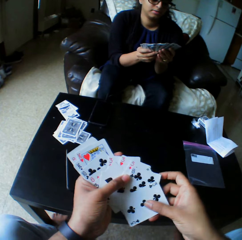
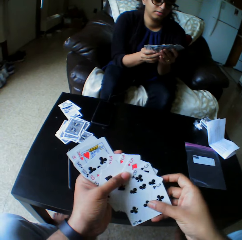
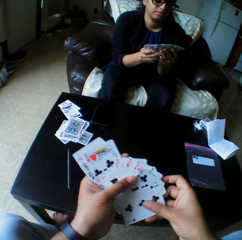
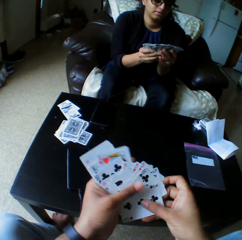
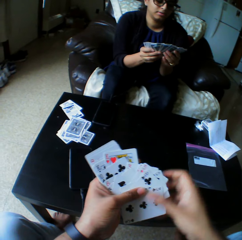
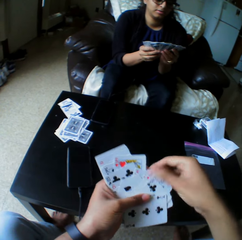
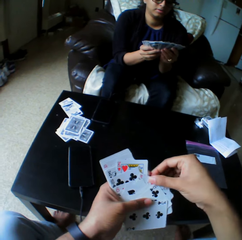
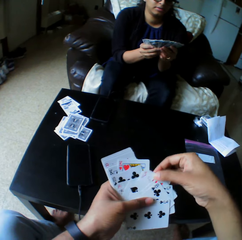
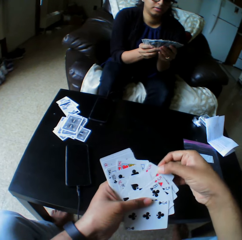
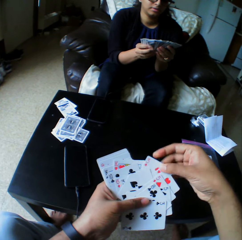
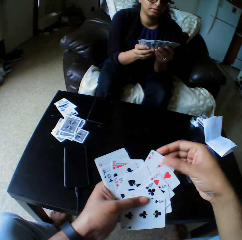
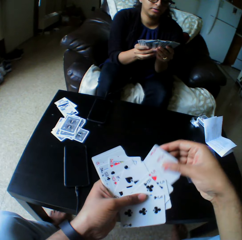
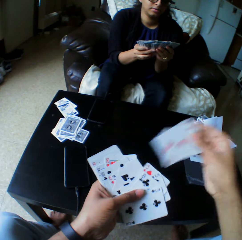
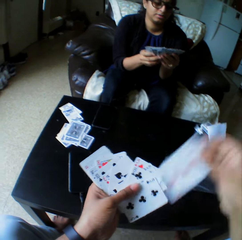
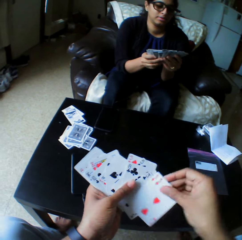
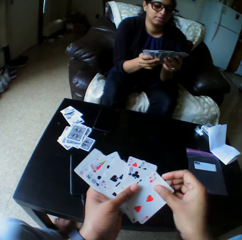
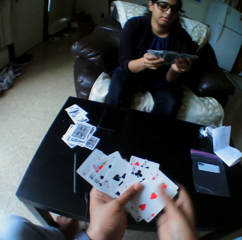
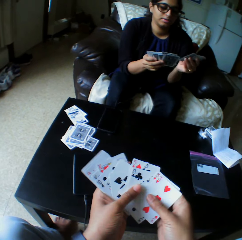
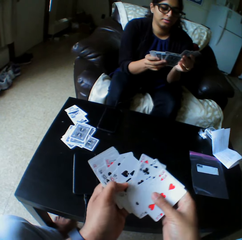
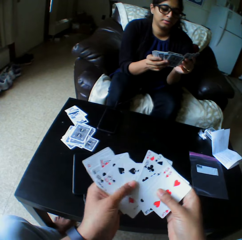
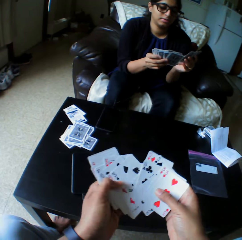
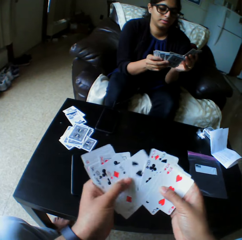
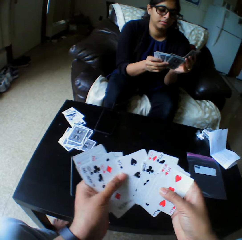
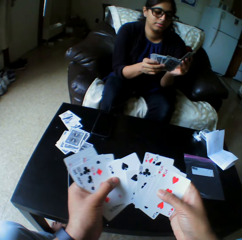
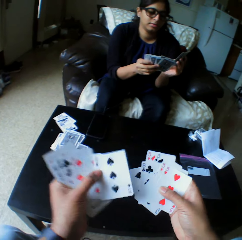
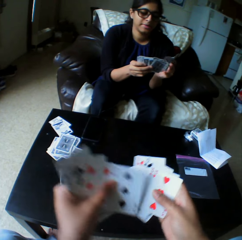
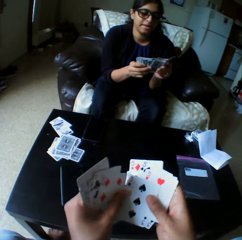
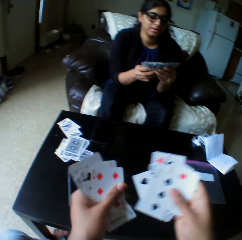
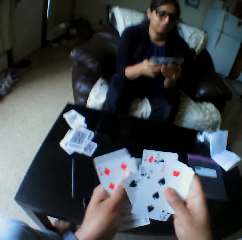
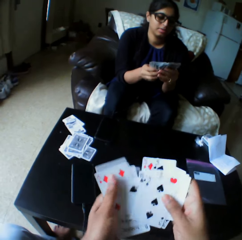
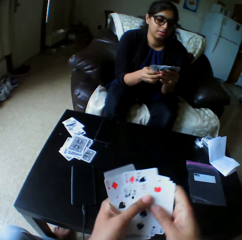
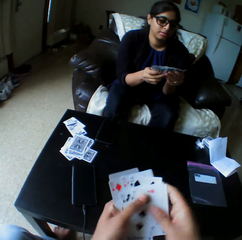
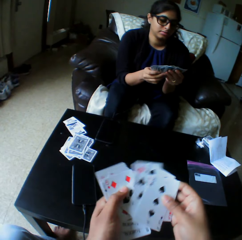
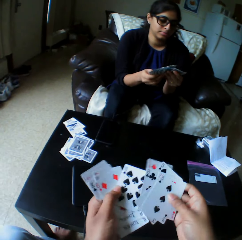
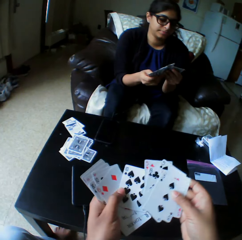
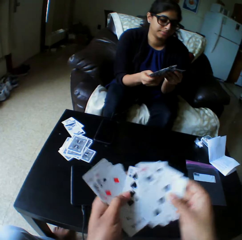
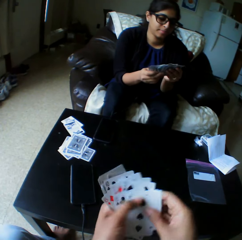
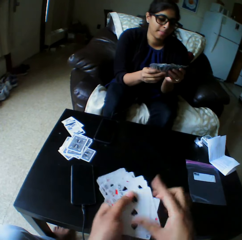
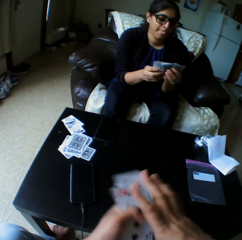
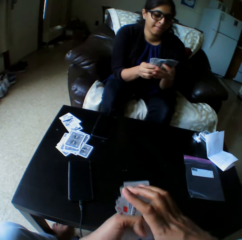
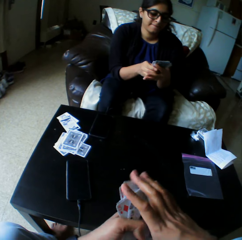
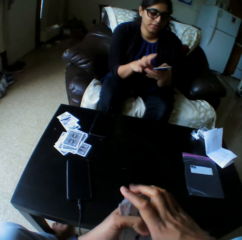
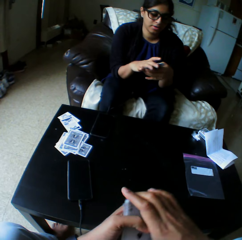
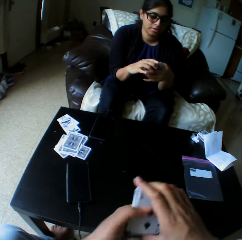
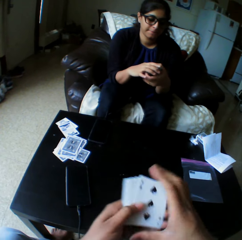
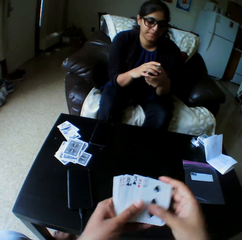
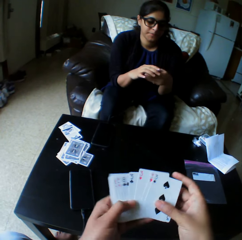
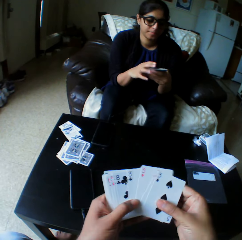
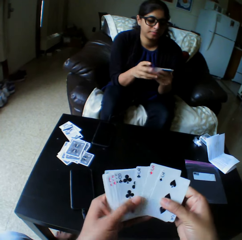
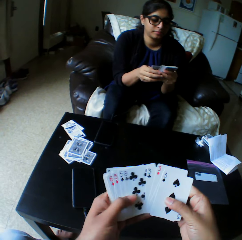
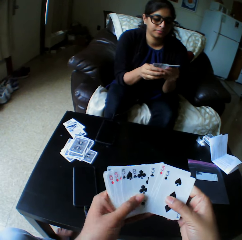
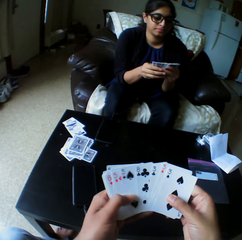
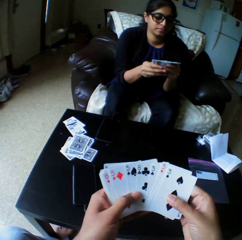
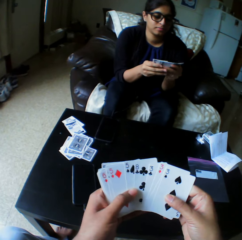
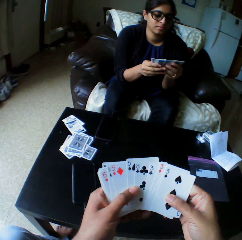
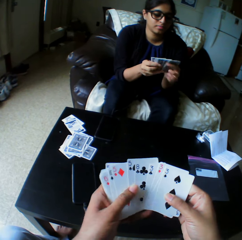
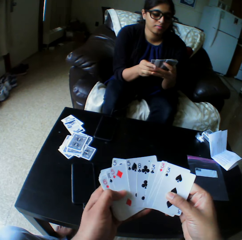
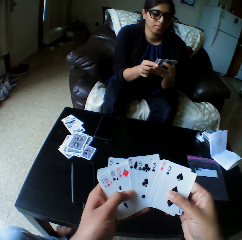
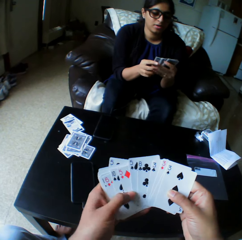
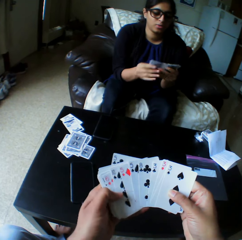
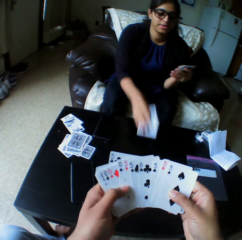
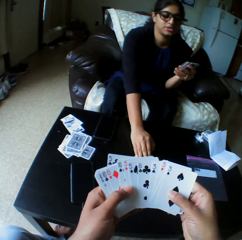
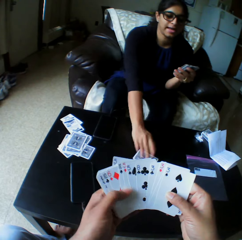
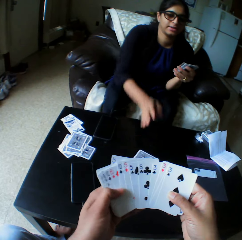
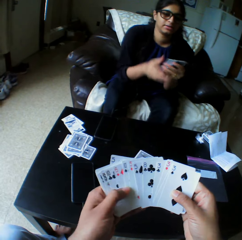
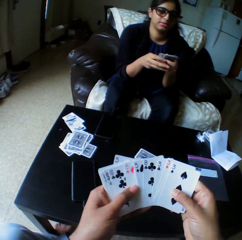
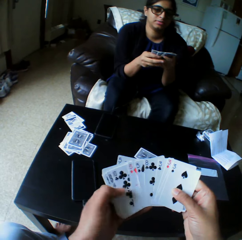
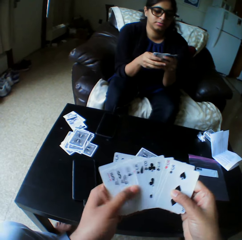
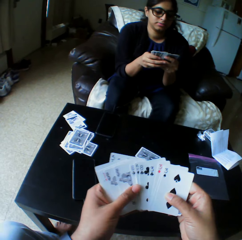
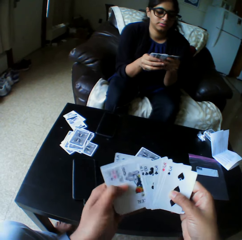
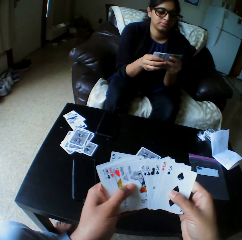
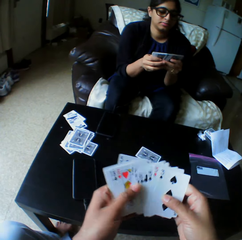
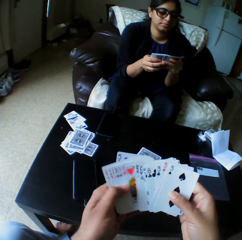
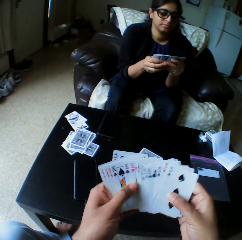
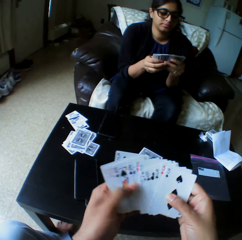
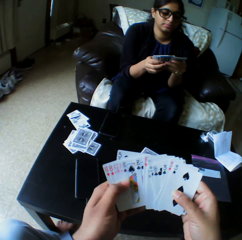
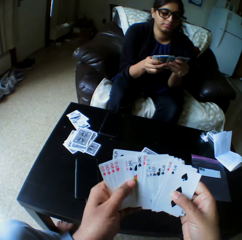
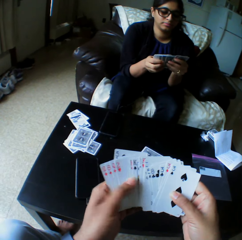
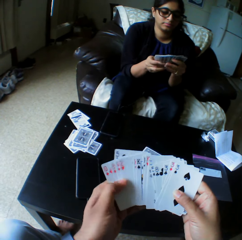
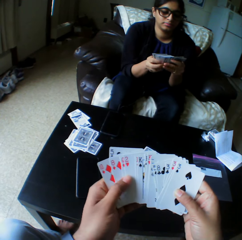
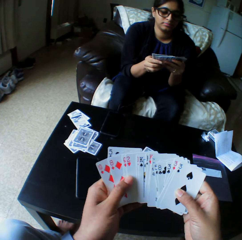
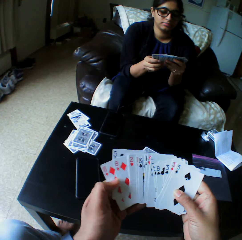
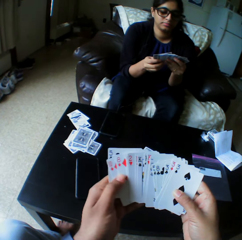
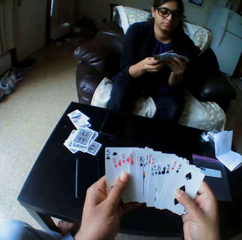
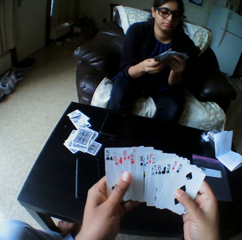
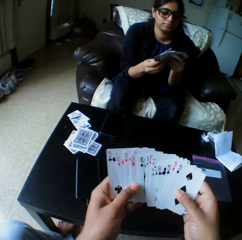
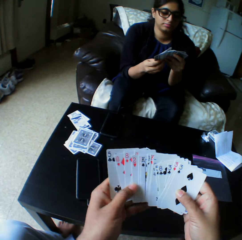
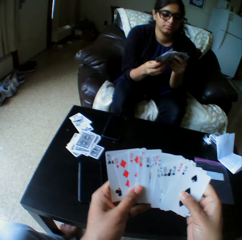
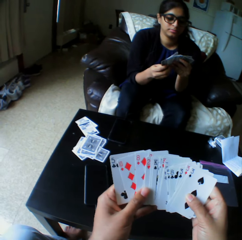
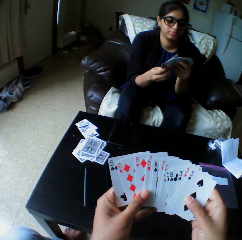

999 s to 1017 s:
The camera wearer takes the play card. They arrange the play cards. A woman drops a card on the table with the right hand, shuffles the cards with both hands and arranges the play cards.

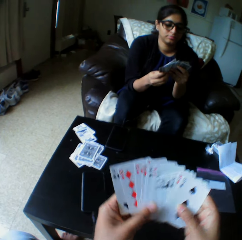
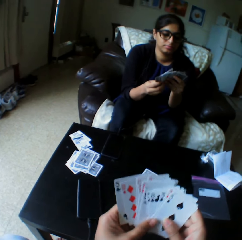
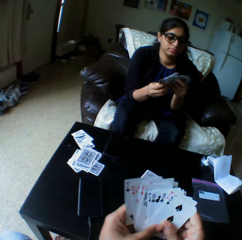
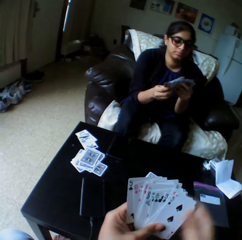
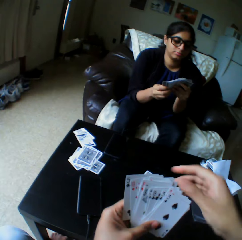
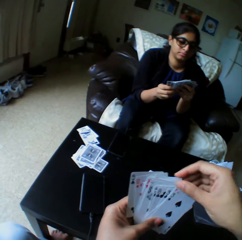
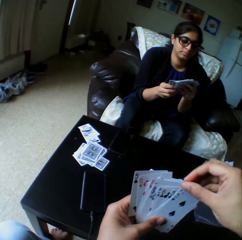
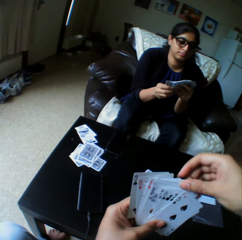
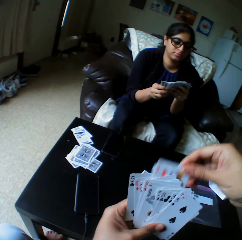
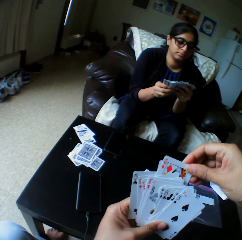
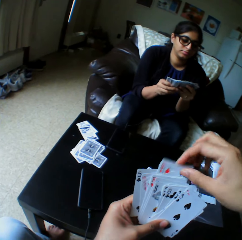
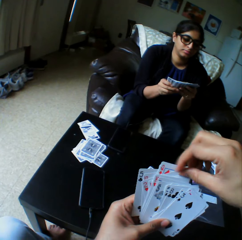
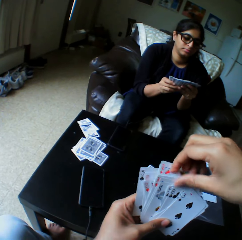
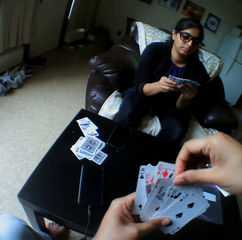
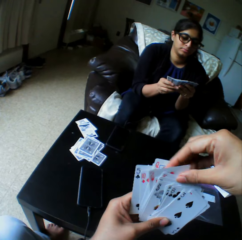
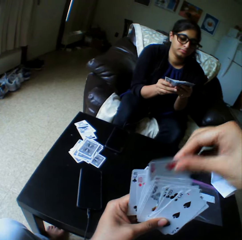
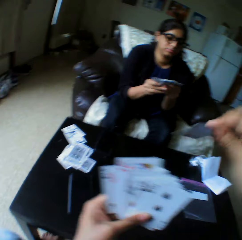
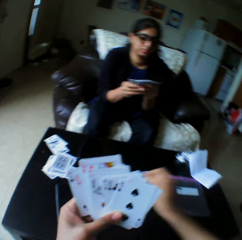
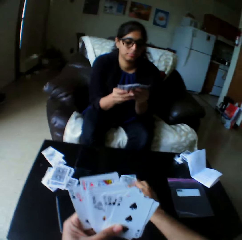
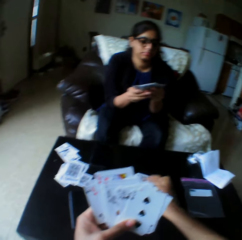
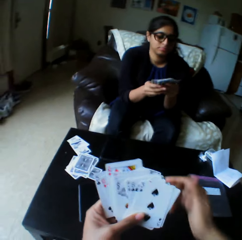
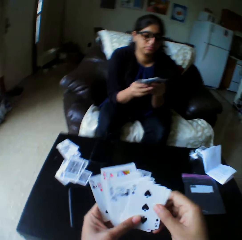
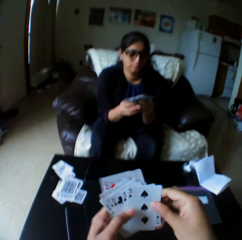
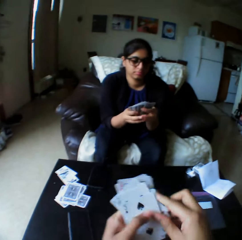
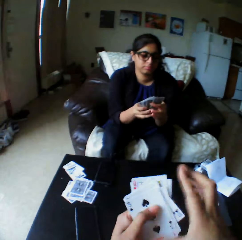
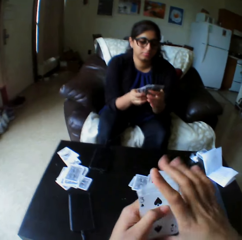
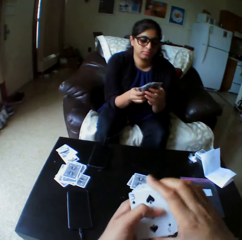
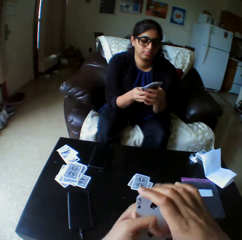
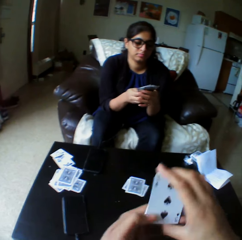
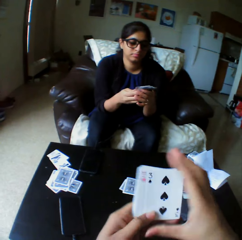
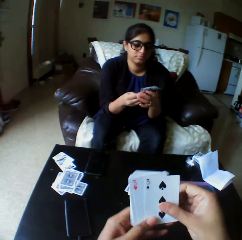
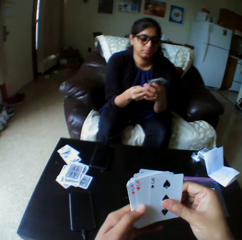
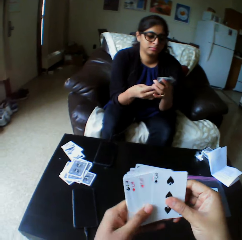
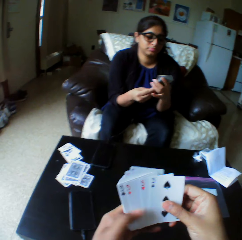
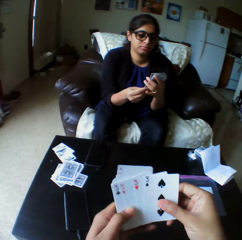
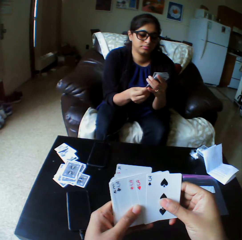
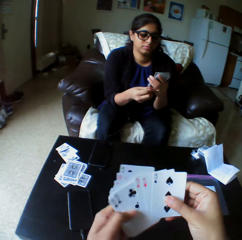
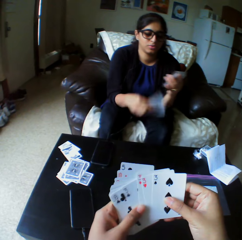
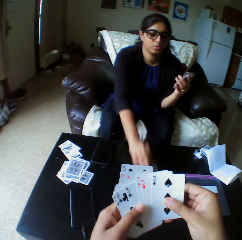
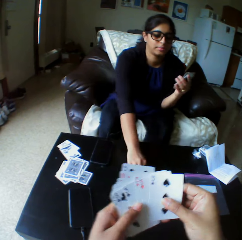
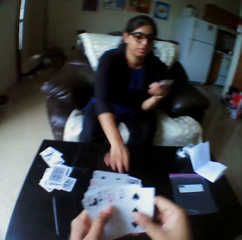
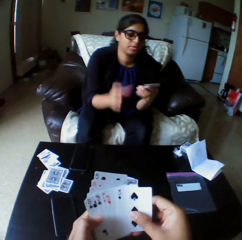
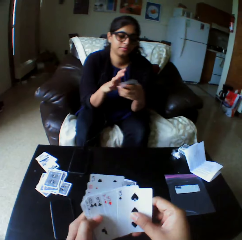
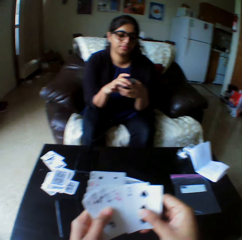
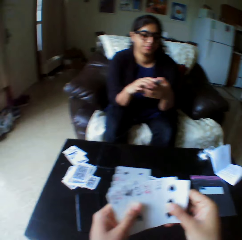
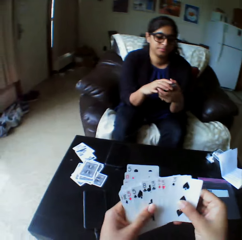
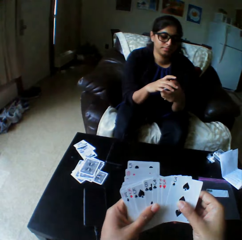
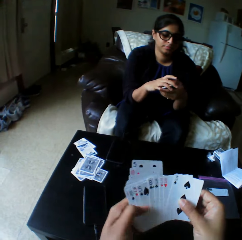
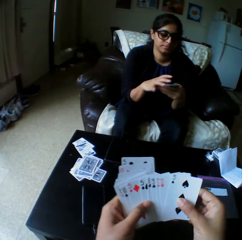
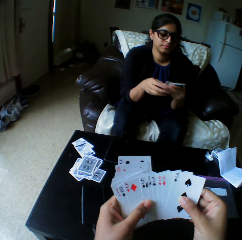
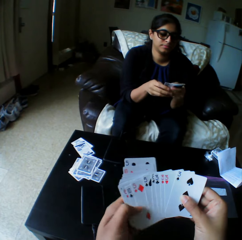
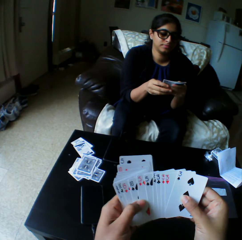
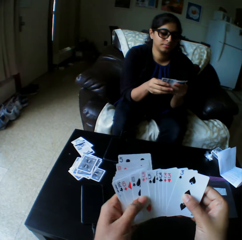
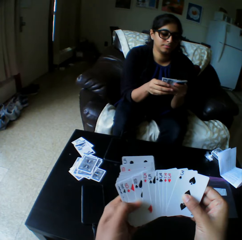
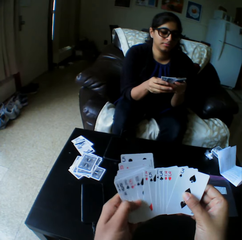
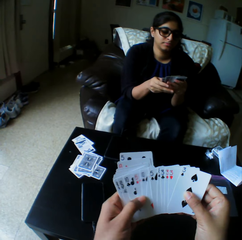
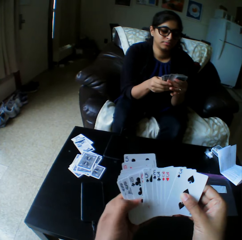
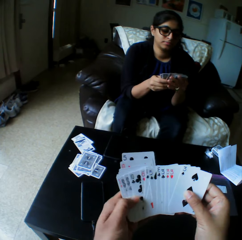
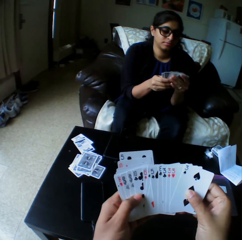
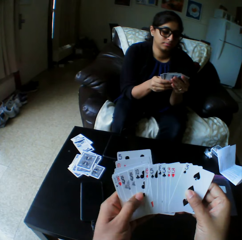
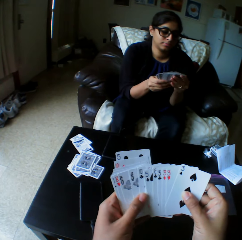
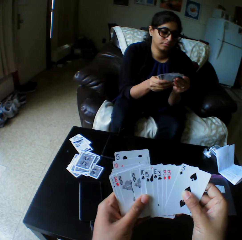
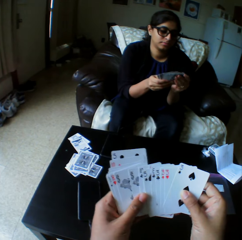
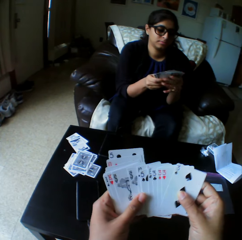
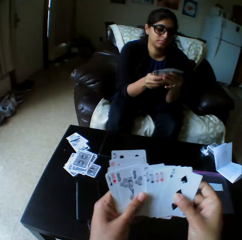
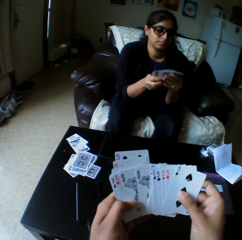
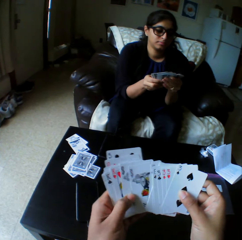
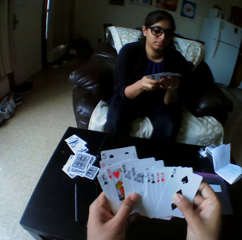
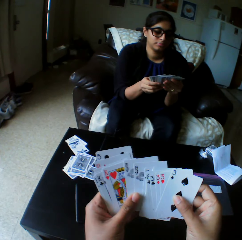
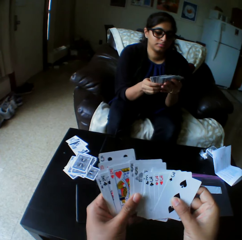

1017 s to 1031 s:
The camera wearer takes the play card. They drop the card on the table with the right hand. A woman drops a card on the table with the right hand, looks at the play cards and shuffles the cards with both hands. The camera wearer shuffles the cards with both hands. The woman arranges the play cards.
